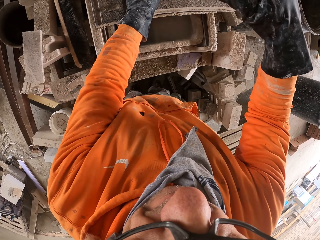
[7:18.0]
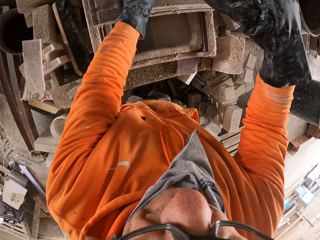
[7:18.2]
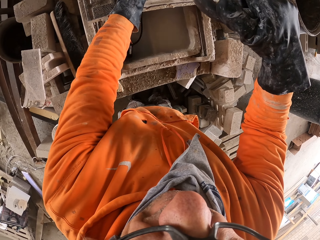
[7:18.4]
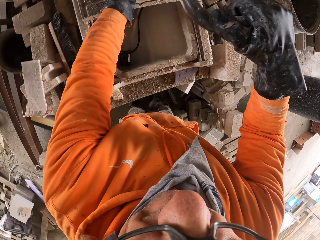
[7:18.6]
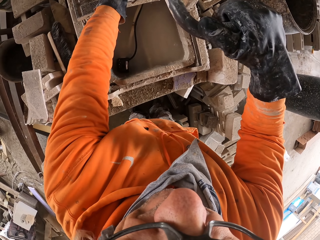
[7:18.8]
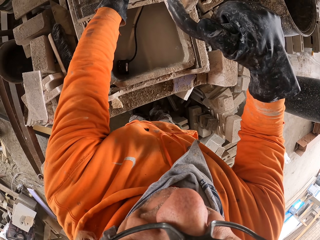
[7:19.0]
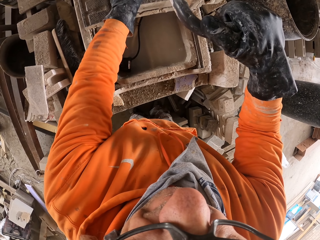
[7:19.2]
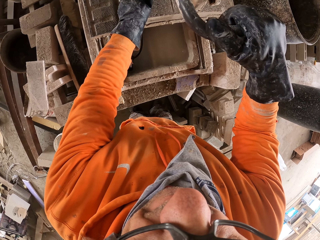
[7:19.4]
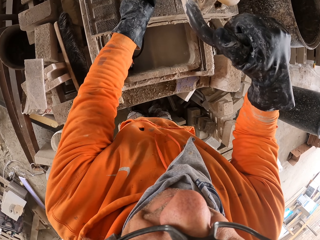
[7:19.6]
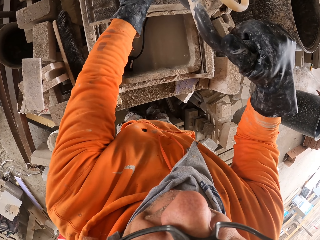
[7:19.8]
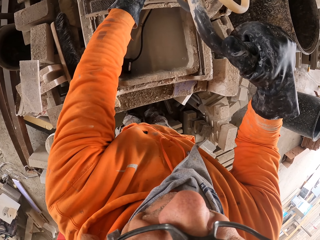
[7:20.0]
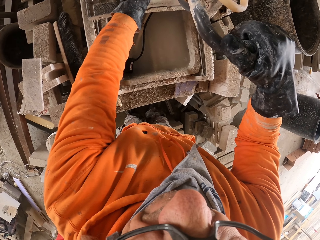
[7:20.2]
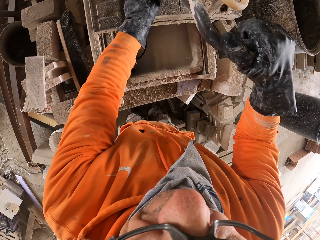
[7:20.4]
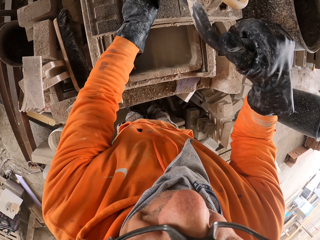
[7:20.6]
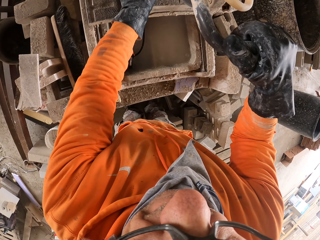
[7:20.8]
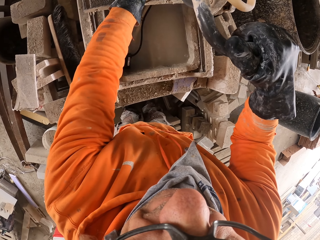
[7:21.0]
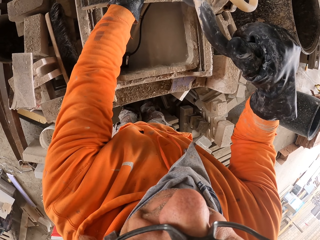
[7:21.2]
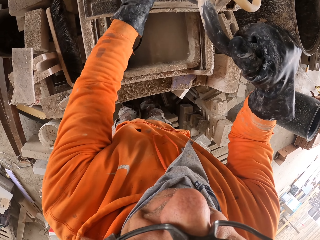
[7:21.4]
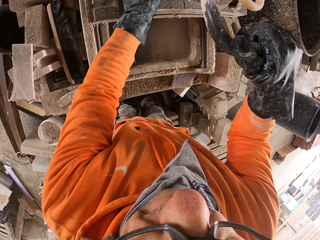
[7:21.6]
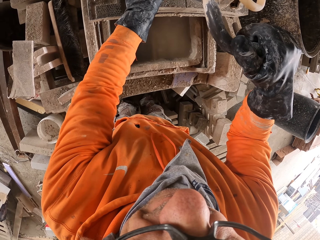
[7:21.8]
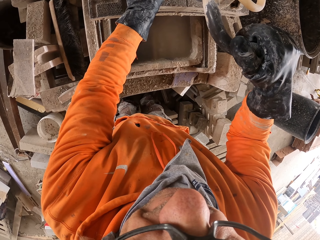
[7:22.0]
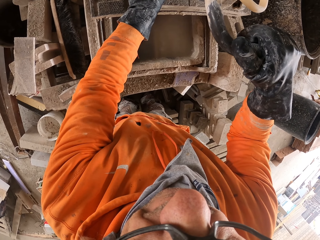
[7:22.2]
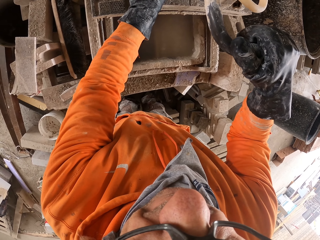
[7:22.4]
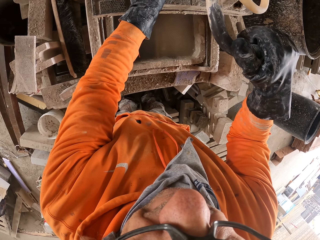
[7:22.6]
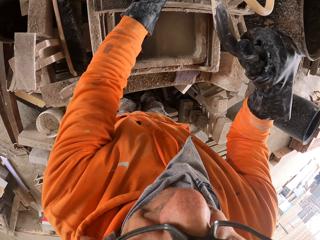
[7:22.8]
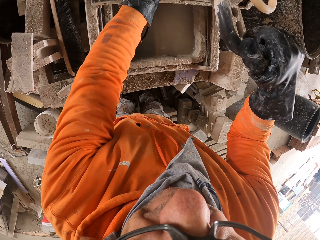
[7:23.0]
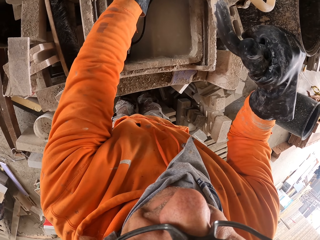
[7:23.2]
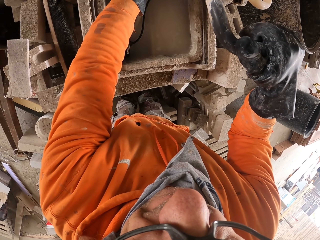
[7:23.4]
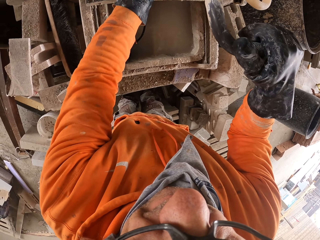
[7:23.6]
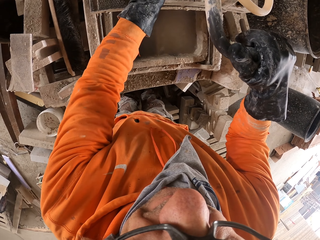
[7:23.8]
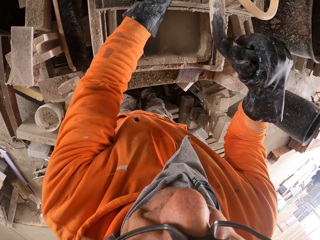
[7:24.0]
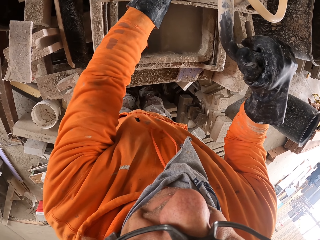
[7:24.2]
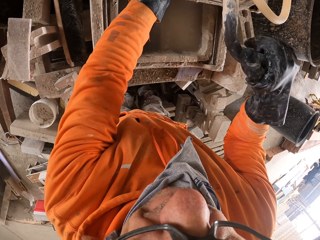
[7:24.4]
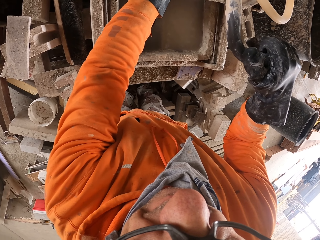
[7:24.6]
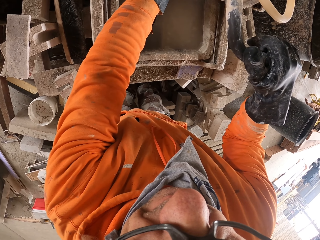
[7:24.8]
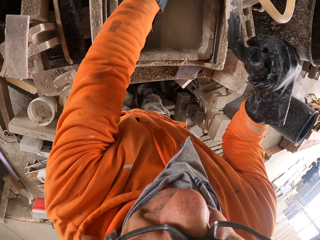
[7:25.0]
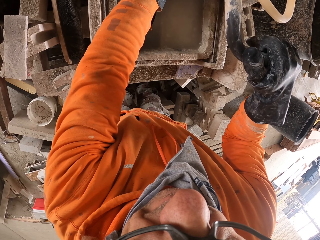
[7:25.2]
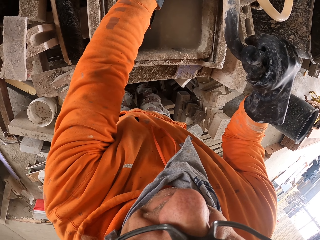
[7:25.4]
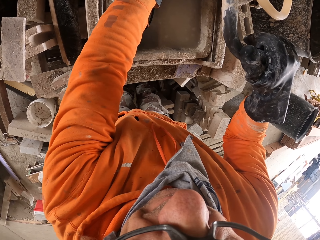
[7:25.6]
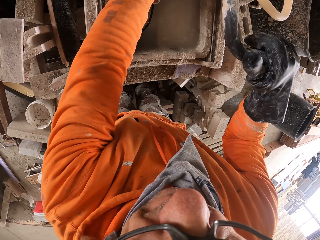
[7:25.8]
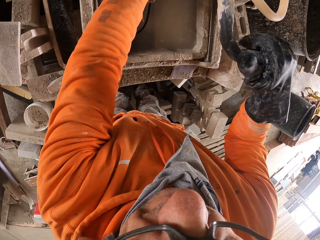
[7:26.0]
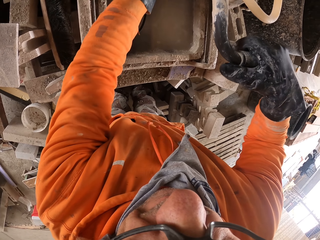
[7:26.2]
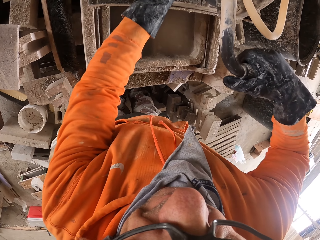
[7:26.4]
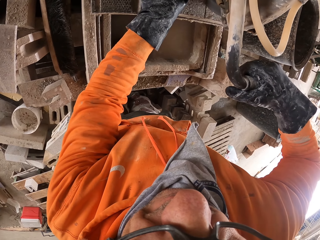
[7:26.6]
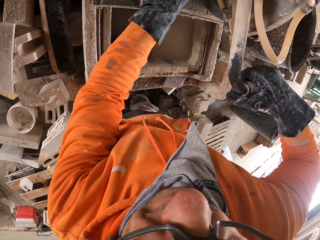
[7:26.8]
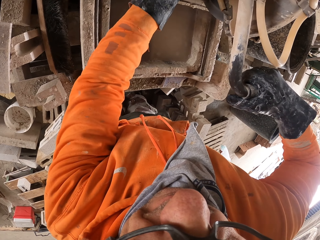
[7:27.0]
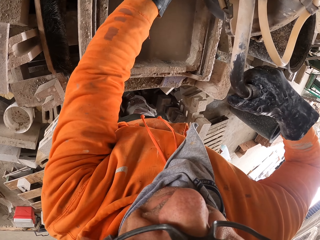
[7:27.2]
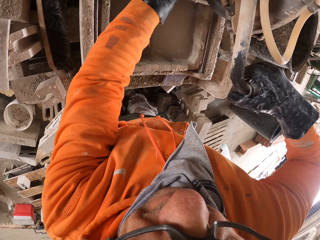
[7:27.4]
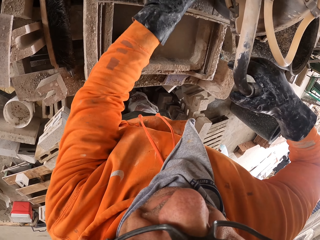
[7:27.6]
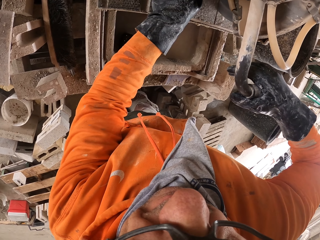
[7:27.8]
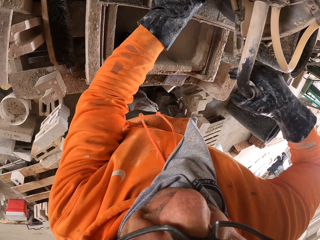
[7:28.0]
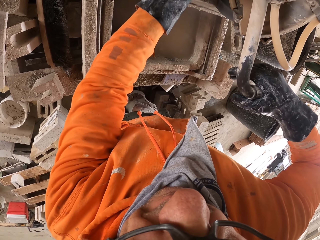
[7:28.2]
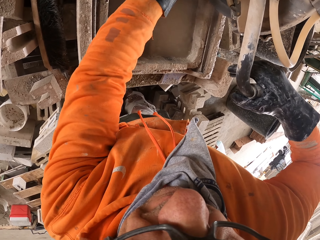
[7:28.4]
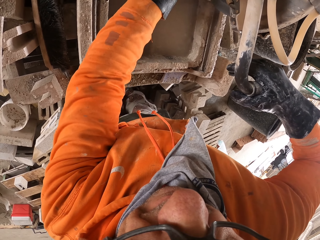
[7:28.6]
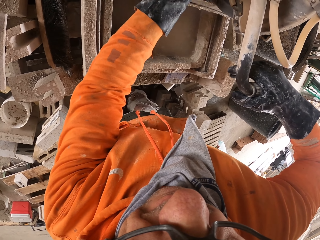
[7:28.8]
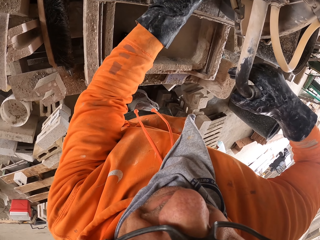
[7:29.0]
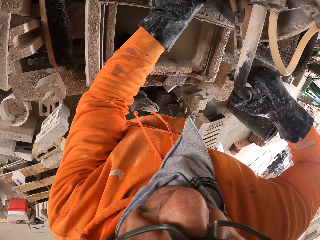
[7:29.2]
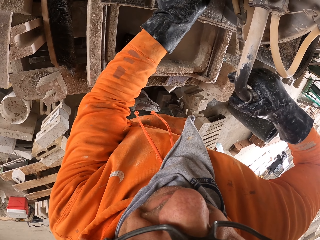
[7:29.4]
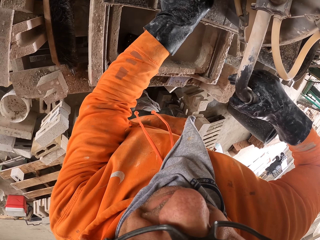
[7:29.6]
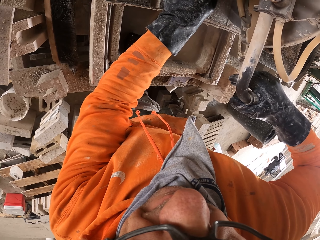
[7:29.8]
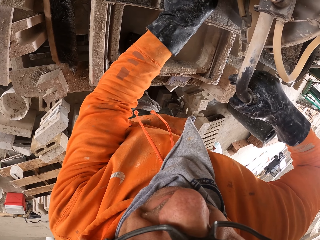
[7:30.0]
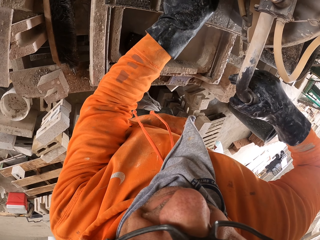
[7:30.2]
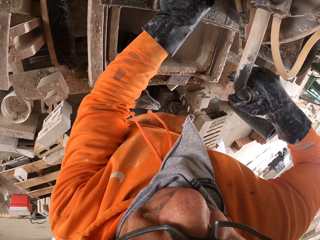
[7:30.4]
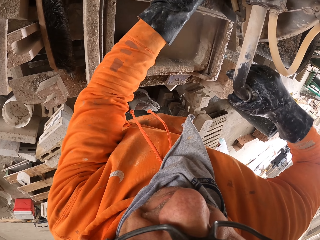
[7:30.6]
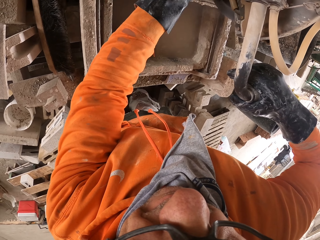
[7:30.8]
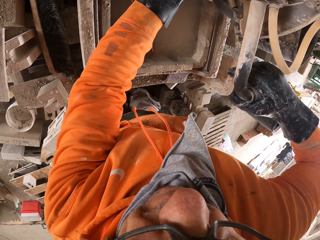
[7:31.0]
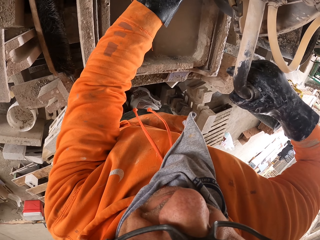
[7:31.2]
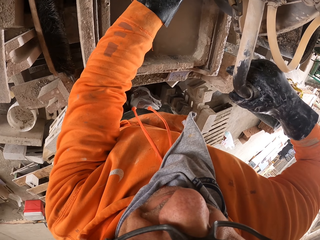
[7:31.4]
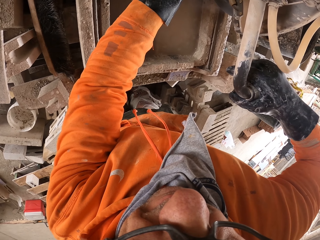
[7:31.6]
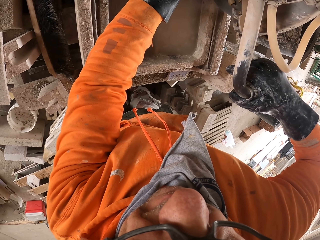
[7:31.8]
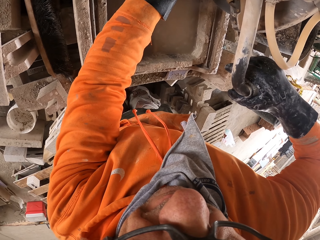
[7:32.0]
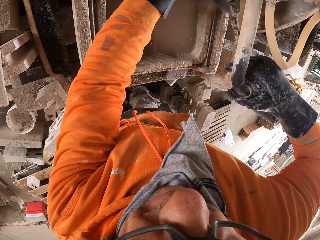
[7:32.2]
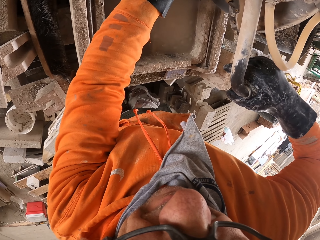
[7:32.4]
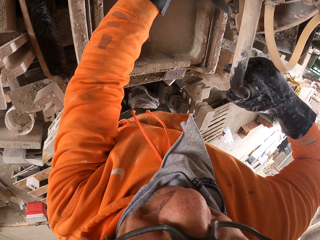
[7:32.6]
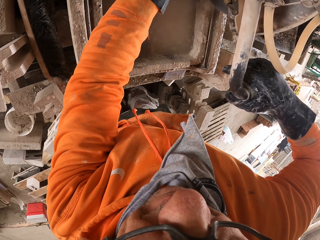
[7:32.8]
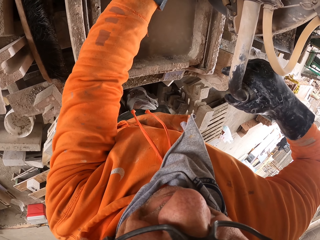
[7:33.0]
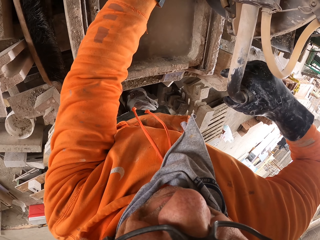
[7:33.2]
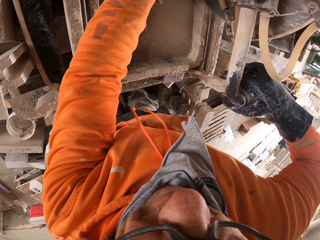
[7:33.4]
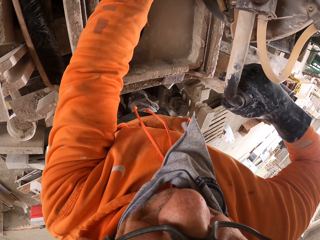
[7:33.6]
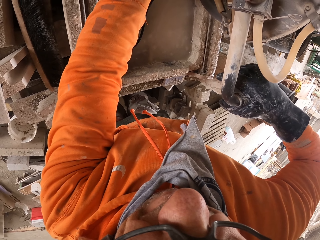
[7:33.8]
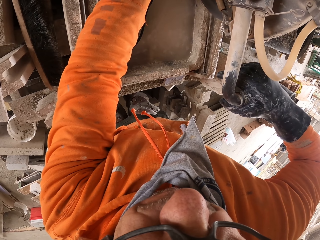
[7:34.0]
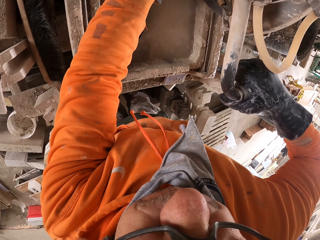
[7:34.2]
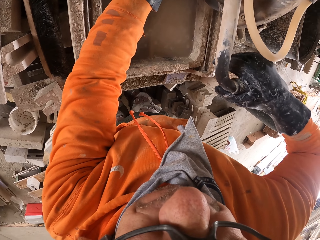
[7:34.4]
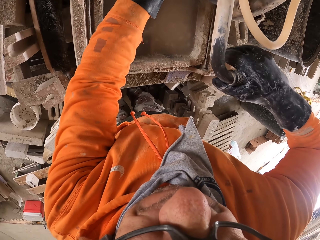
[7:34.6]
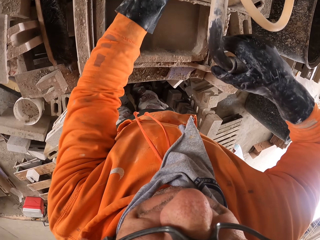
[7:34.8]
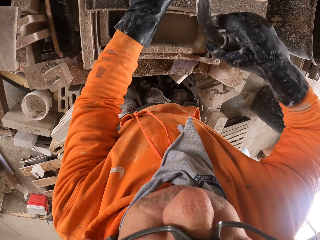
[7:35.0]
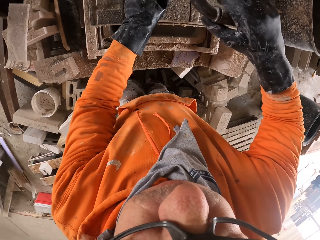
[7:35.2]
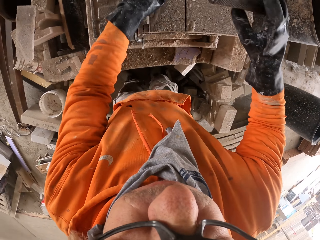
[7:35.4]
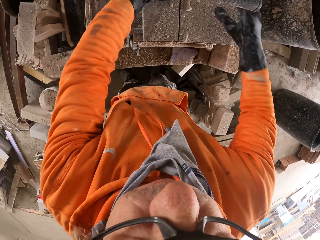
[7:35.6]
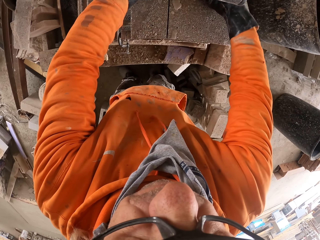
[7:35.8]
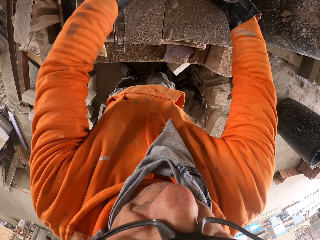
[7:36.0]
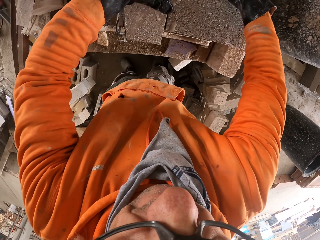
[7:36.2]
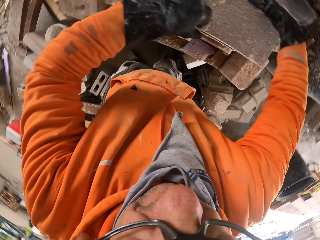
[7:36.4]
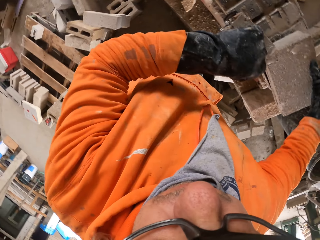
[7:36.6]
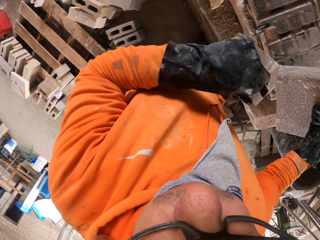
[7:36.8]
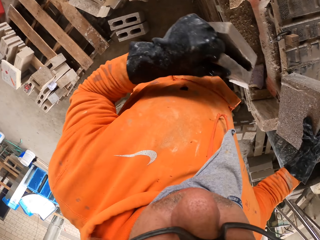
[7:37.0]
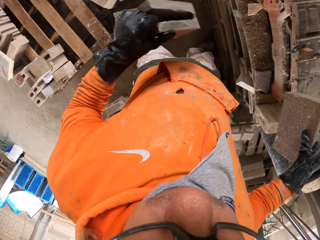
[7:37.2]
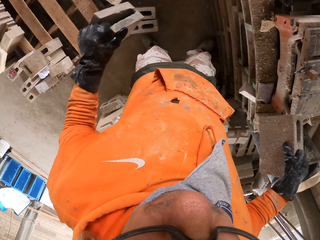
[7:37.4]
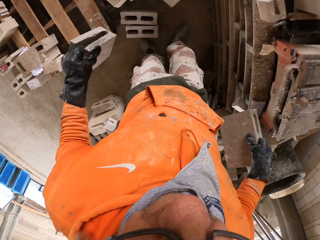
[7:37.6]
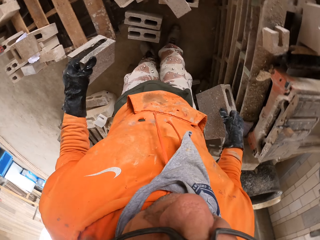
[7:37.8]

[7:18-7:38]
The camera wearer pulls the concrete block machine down. They cut the brick. They pick the bricks. They walk.

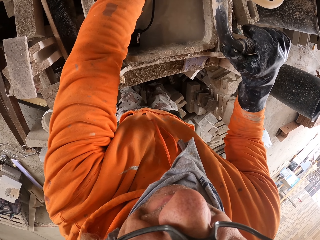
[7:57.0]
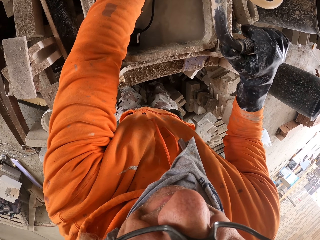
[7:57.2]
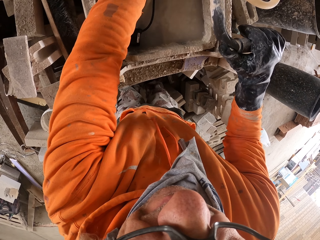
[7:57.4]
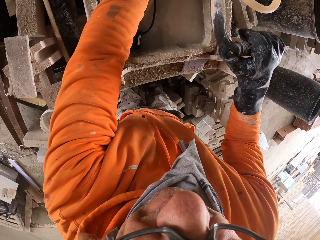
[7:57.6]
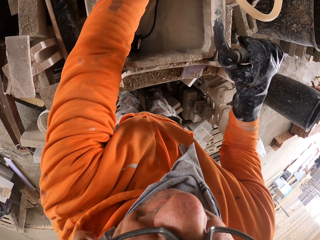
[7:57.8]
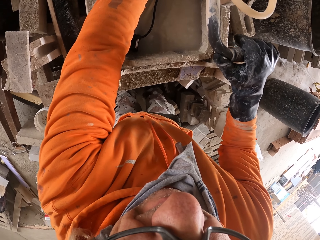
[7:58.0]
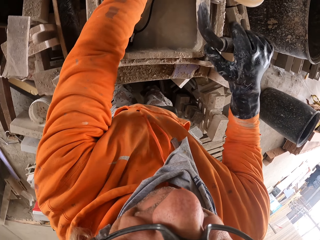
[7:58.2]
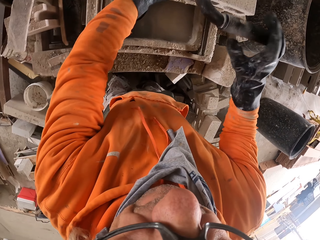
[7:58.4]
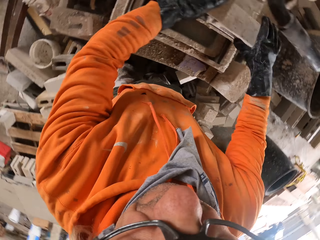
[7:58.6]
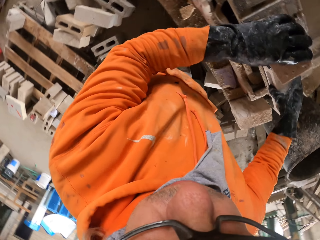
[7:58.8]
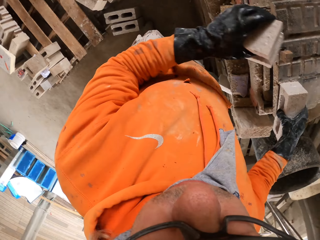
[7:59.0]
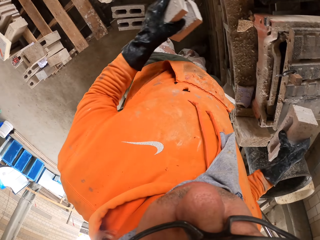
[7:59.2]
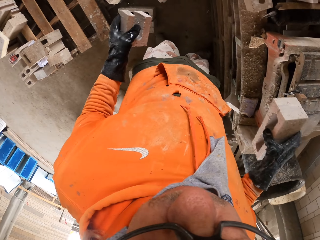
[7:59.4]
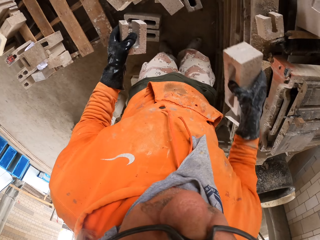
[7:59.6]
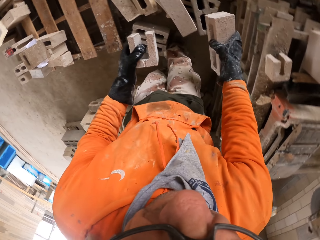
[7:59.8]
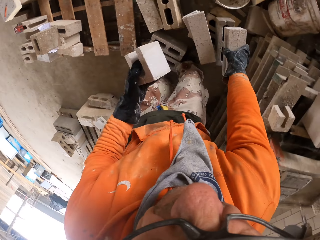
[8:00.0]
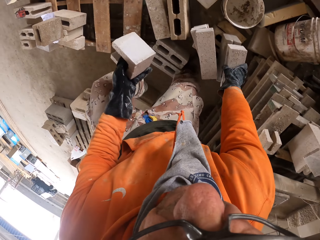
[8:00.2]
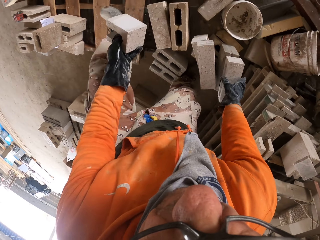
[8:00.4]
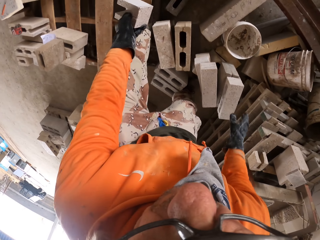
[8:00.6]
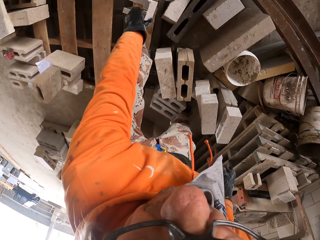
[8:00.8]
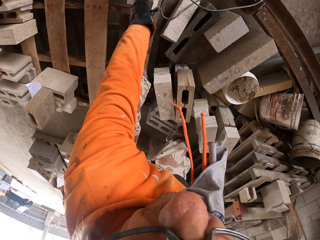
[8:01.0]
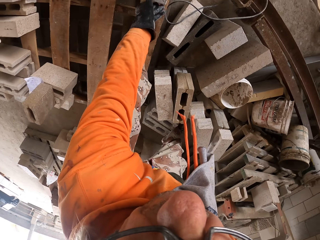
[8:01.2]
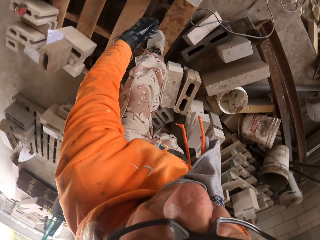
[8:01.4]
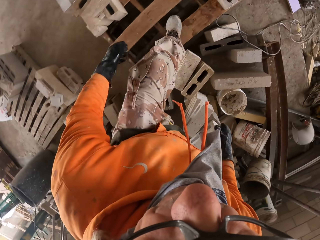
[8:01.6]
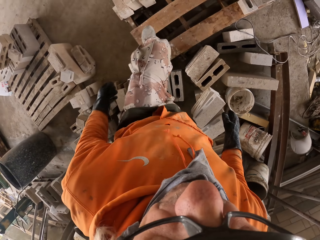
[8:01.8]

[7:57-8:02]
The camera wearer picks up concrete blocks. They walk. They put the concrete blocks down.
